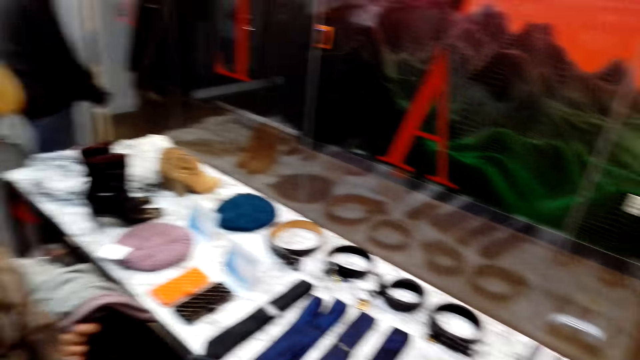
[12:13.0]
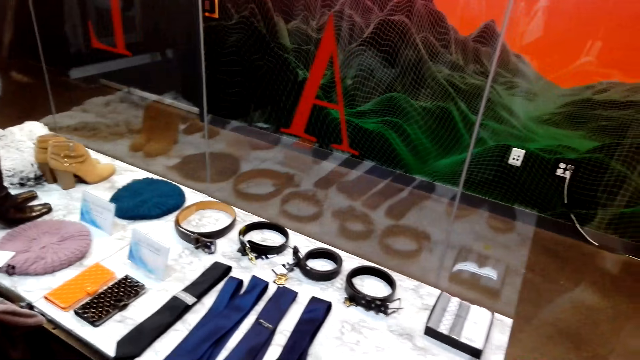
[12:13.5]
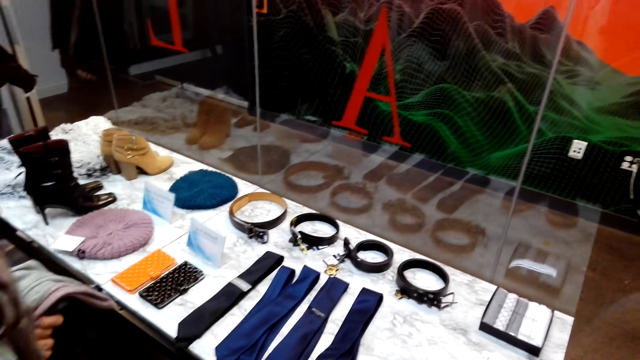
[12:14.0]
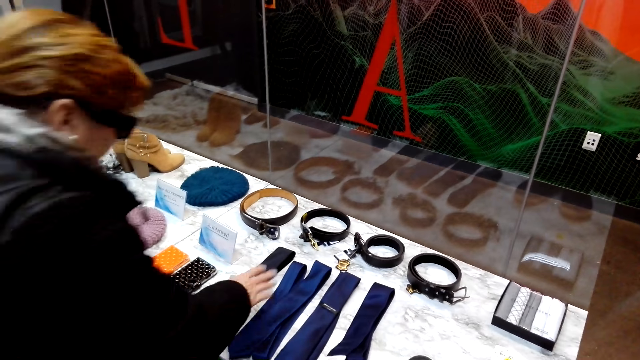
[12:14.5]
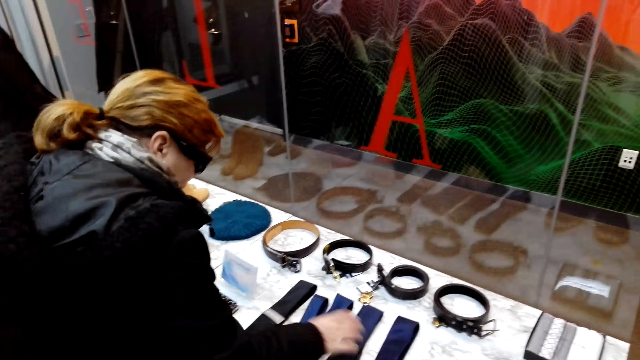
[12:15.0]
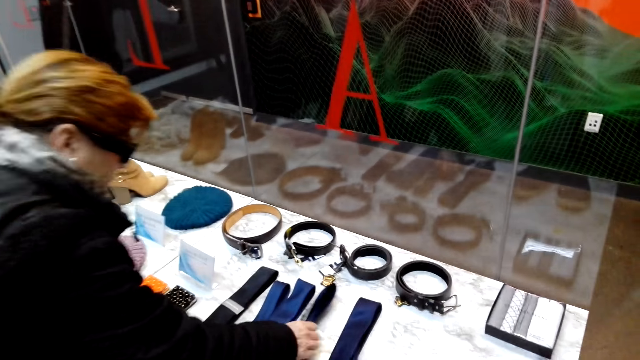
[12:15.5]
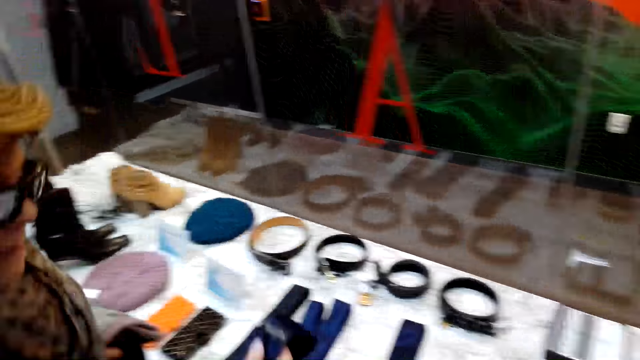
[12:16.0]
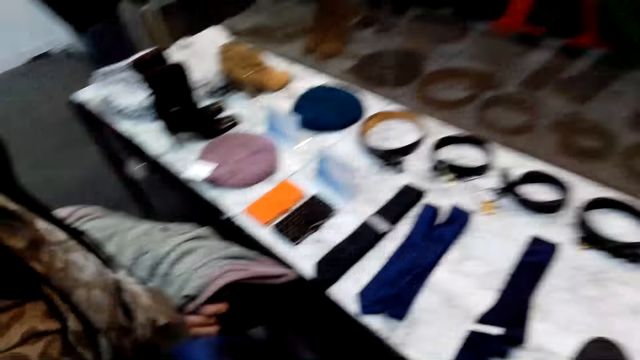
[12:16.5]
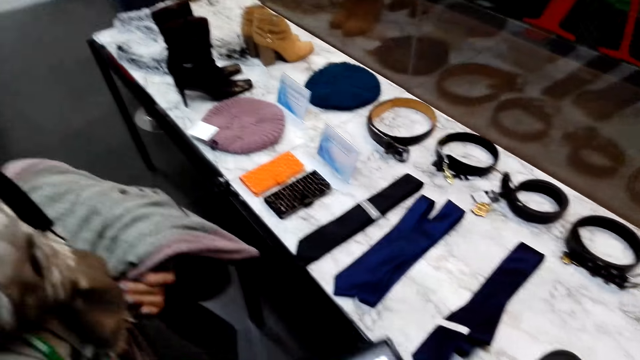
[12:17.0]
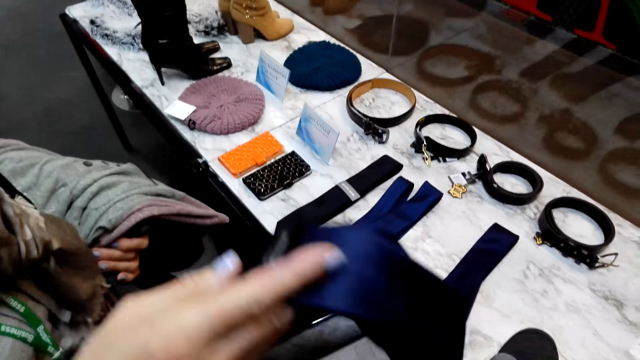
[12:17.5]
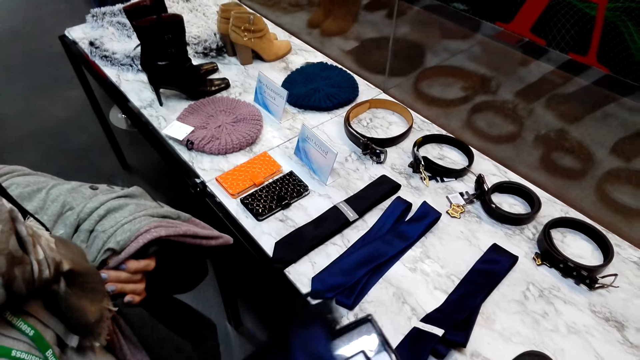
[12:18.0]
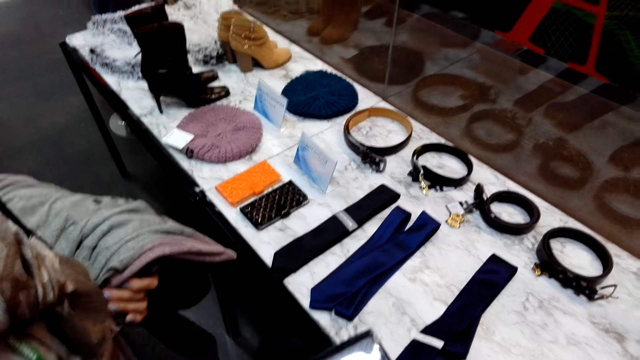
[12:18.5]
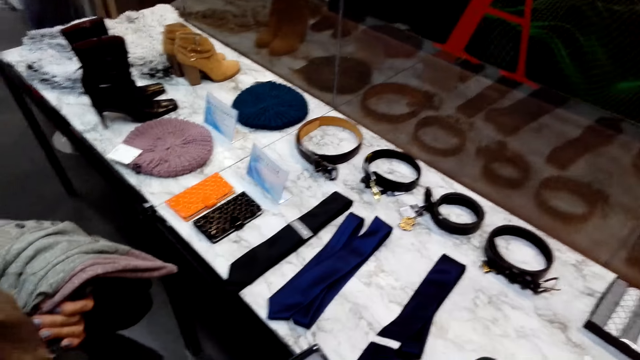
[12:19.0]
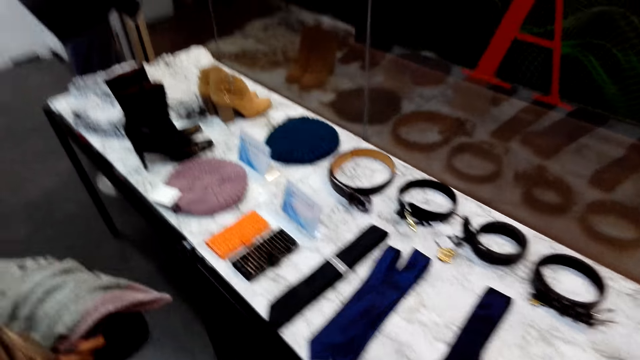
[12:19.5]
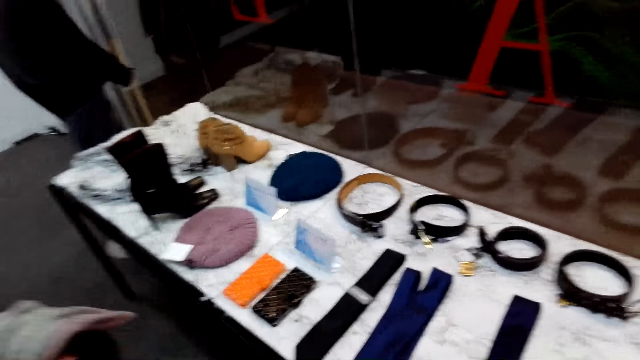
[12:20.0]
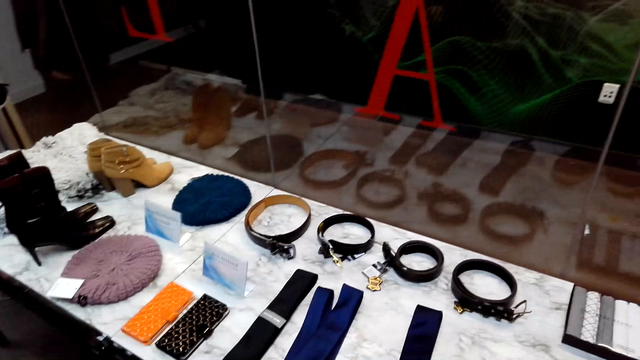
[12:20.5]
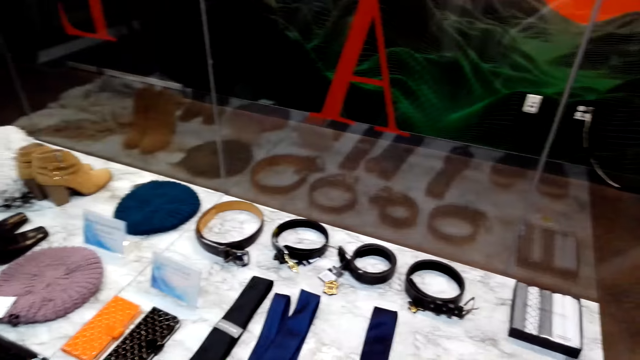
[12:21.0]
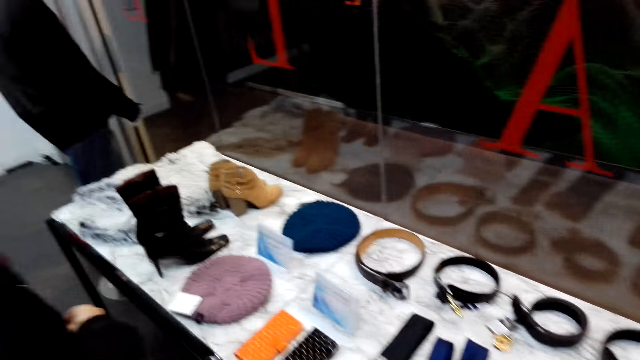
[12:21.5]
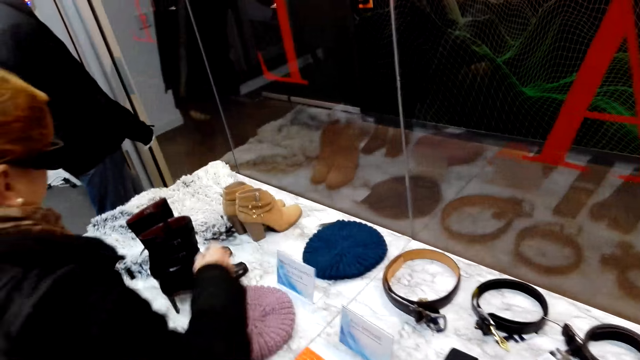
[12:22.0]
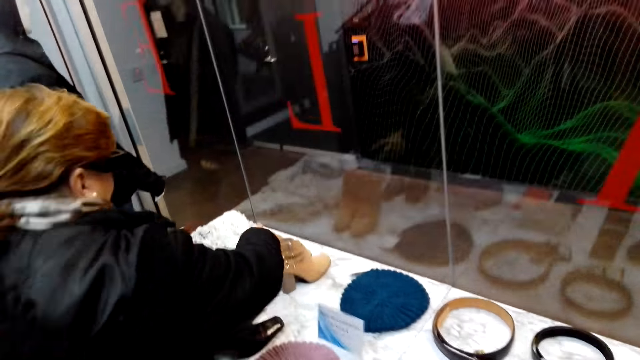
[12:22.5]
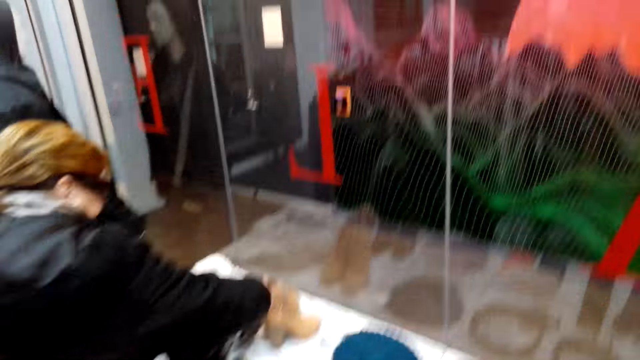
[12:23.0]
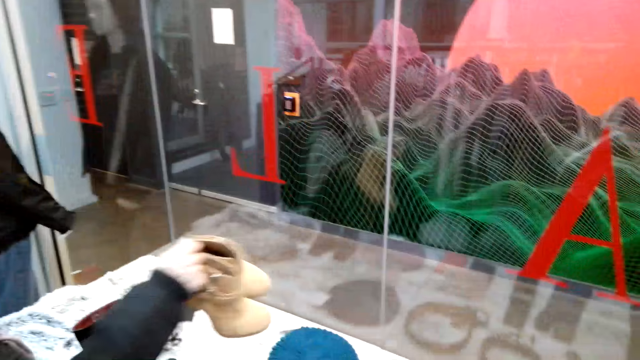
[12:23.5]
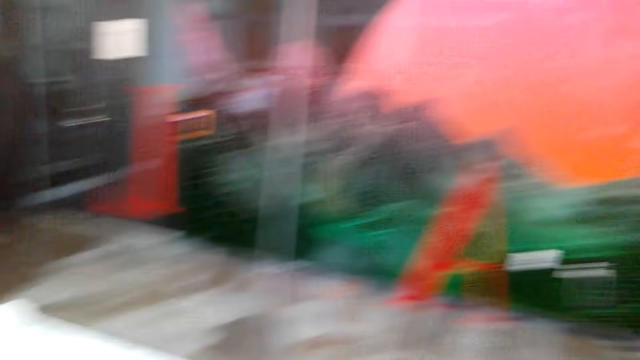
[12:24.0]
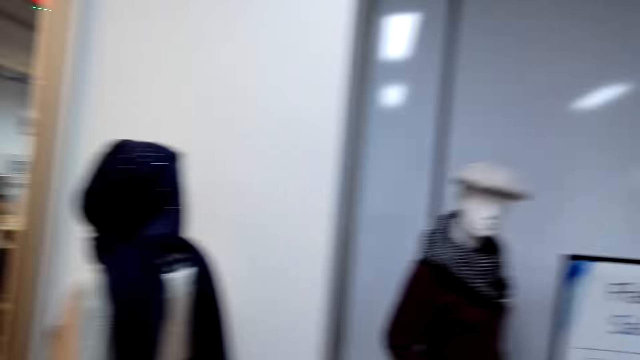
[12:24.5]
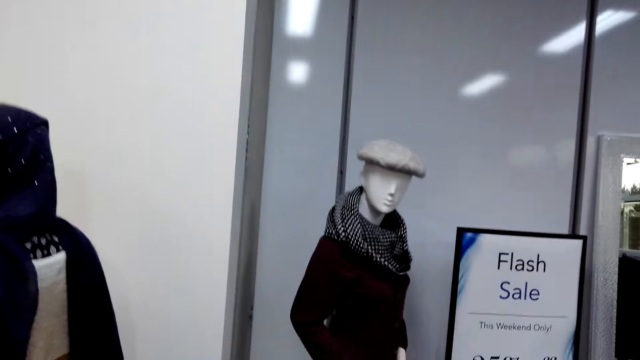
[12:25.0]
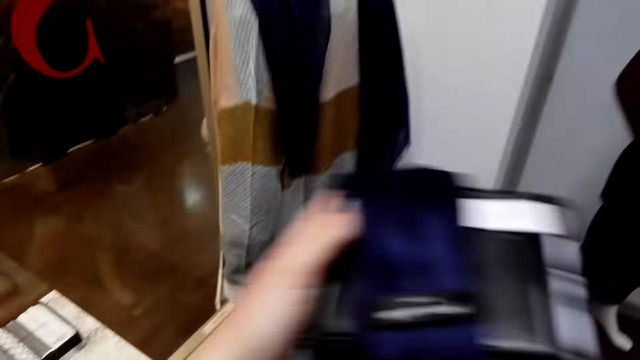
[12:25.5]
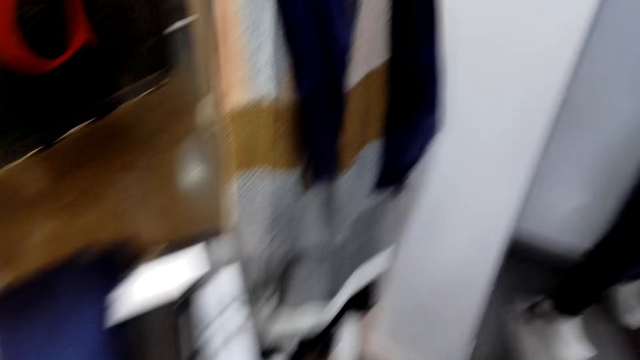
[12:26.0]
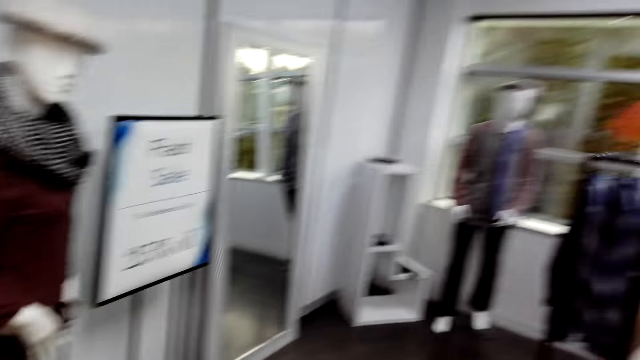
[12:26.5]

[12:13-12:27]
A person gives the camera wearer a handkerchief box. The person picks up a tie from the table and gives the camera wearer the tie. The person takes a pair of boots from a table.

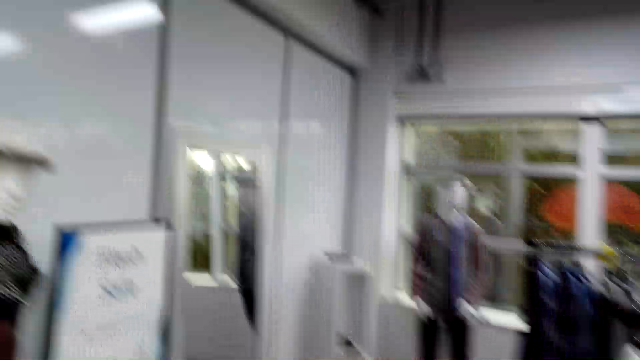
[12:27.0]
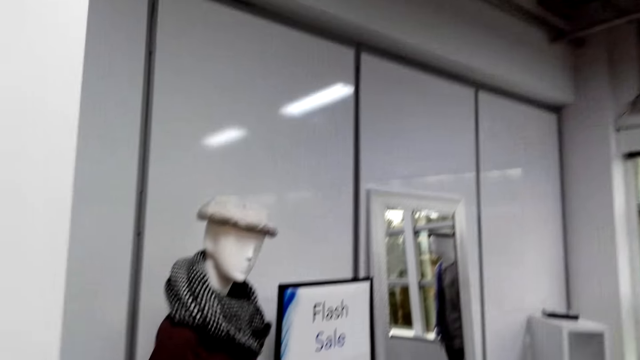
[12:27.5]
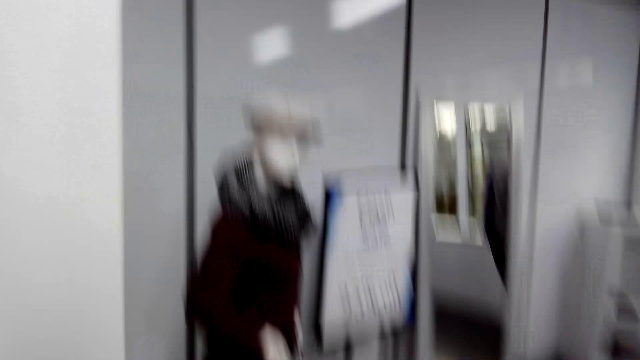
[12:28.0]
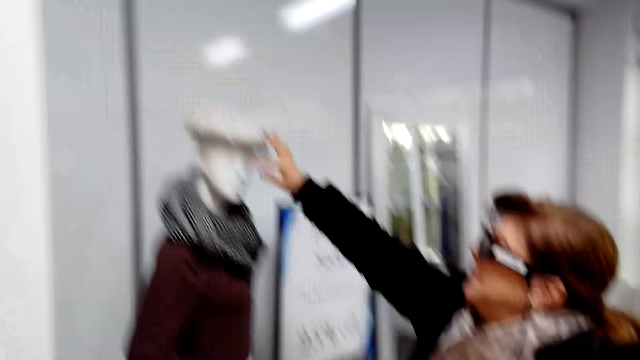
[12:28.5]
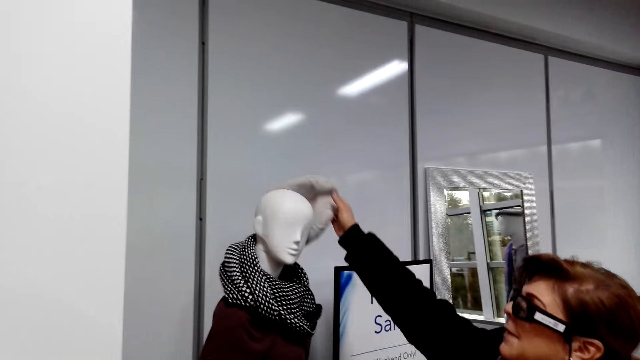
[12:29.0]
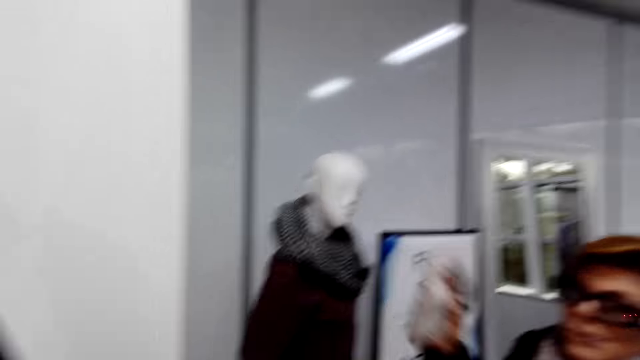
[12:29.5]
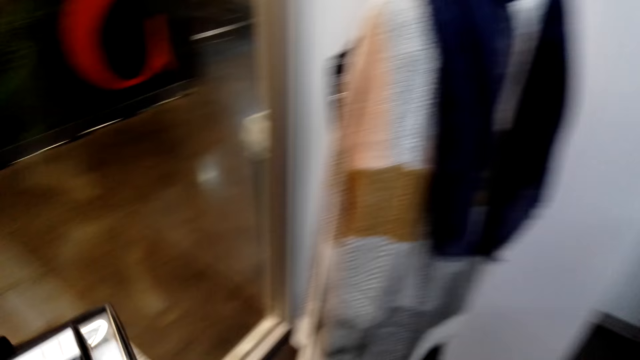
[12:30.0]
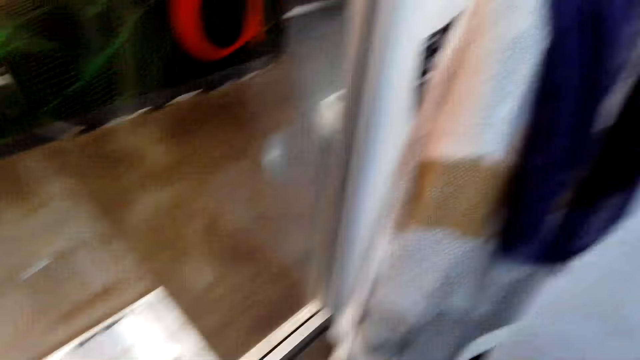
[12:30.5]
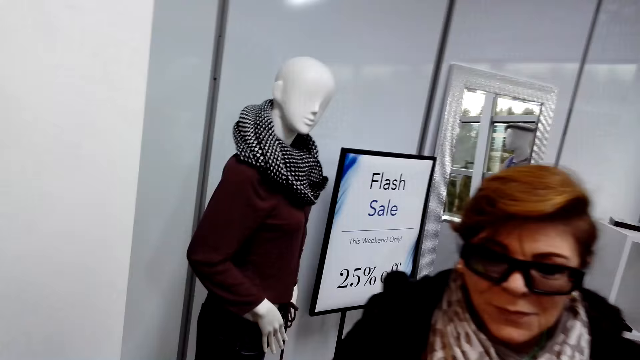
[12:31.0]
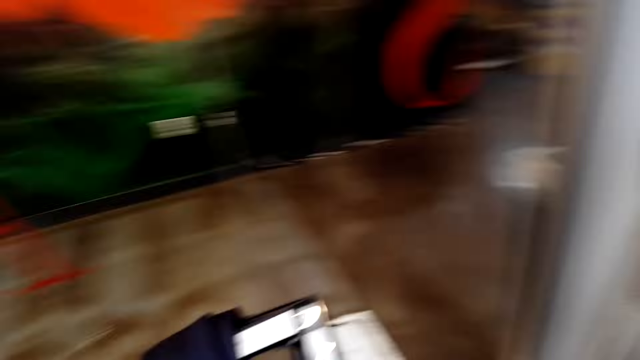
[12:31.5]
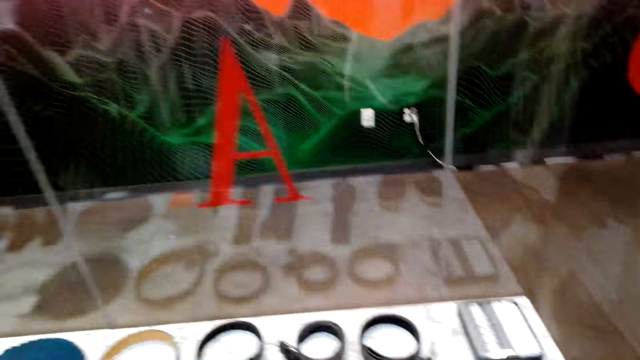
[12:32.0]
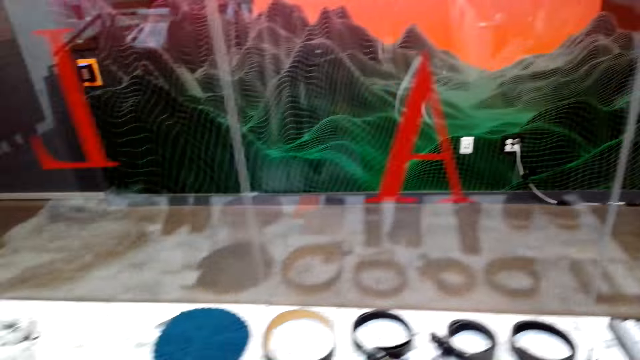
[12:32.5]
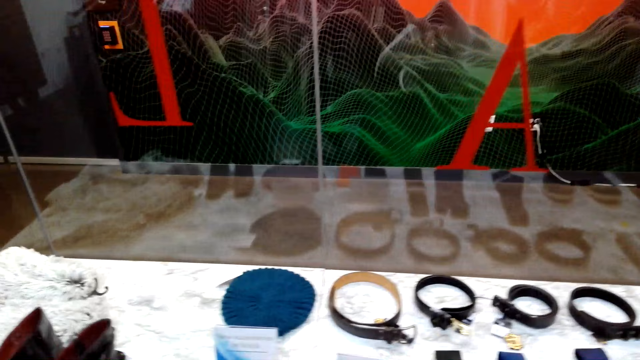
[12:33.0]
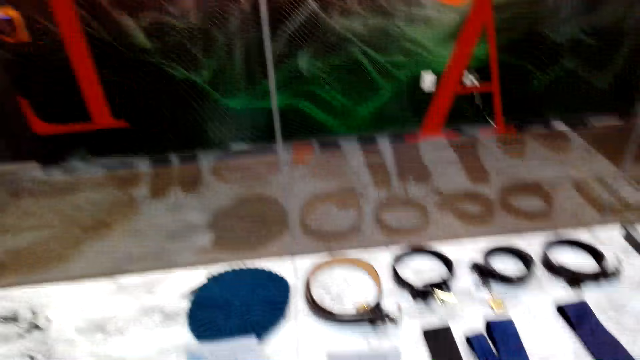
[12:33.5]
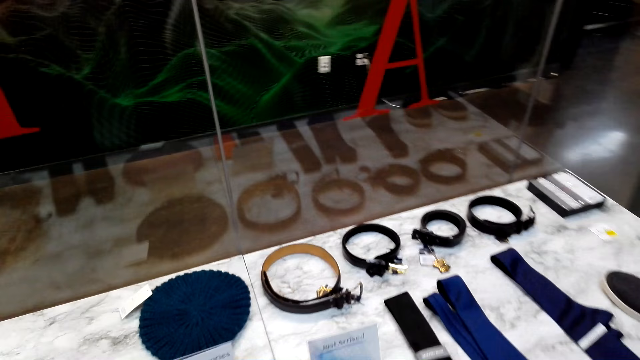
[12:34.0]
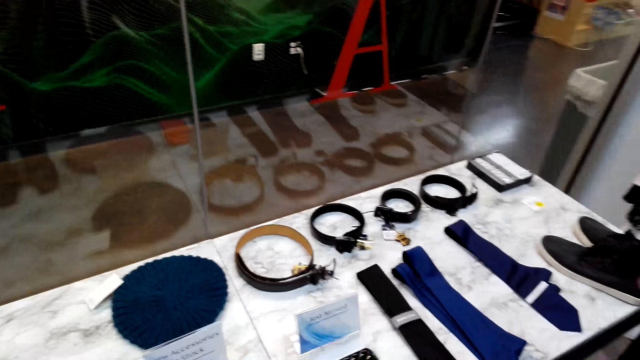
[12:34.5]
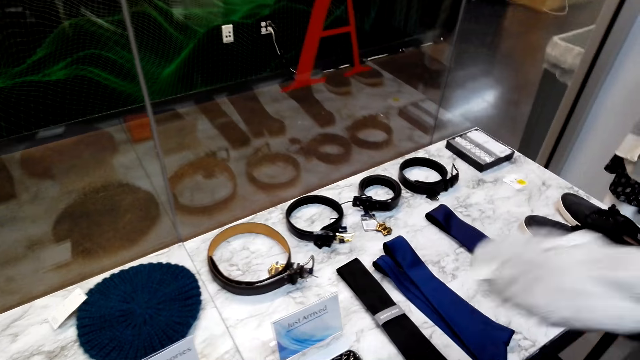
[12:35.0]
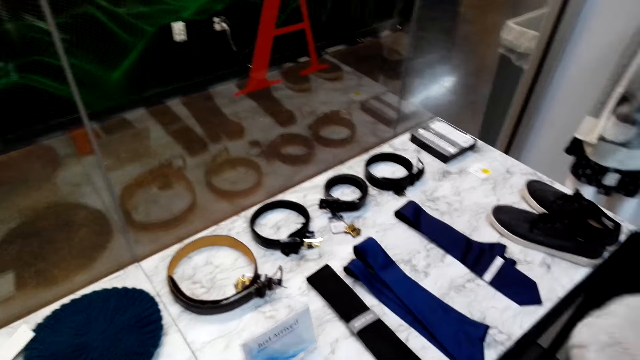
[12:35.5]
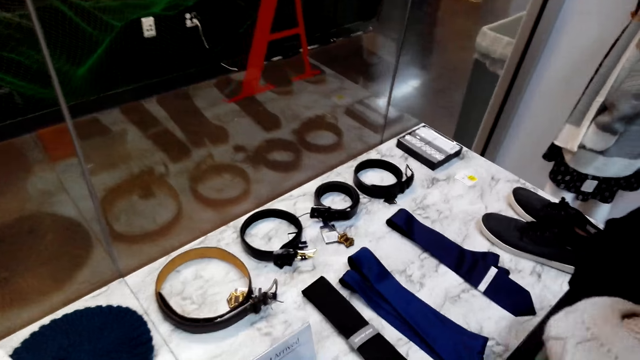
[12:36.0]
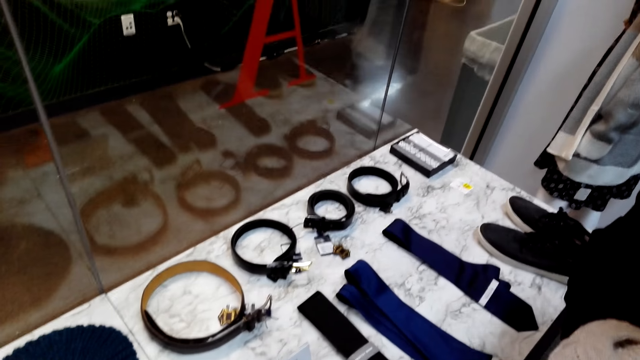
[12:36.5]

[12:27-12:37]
A person takes a hat from a mannequin.
